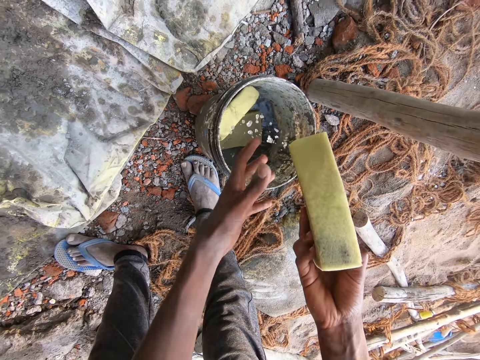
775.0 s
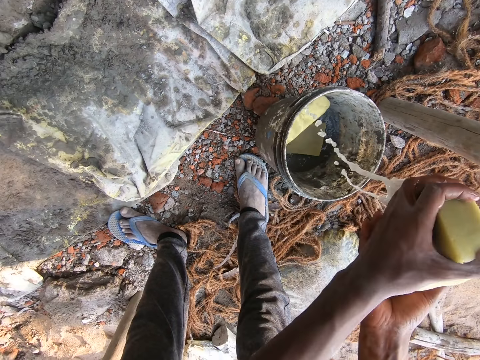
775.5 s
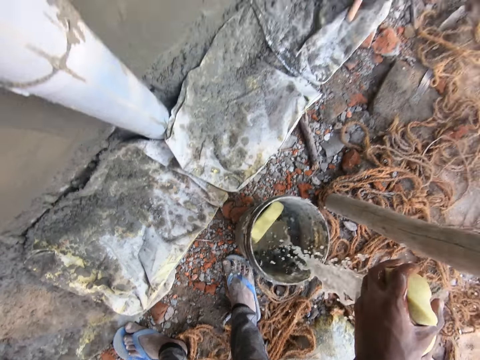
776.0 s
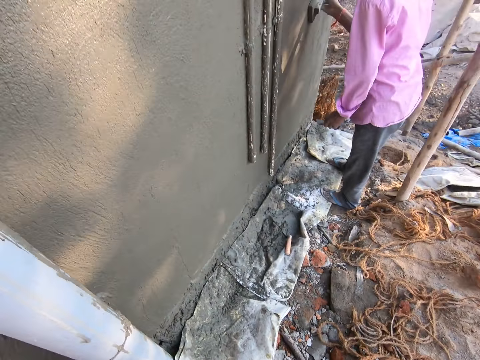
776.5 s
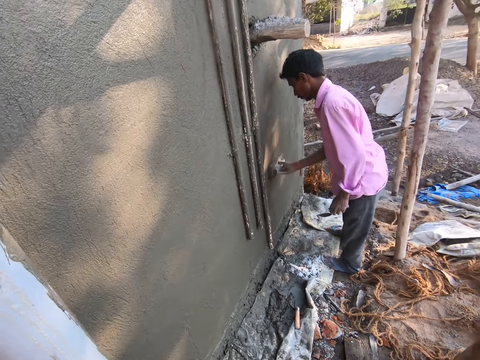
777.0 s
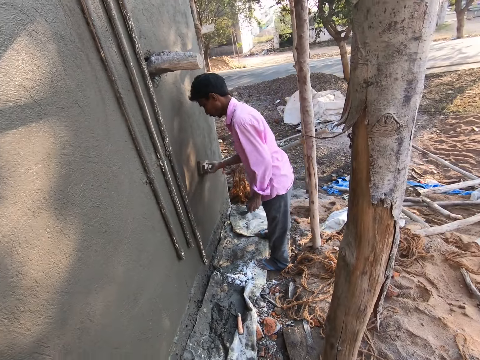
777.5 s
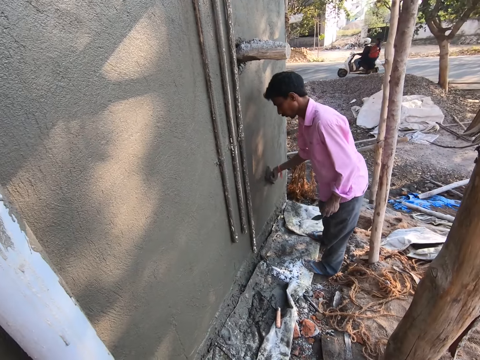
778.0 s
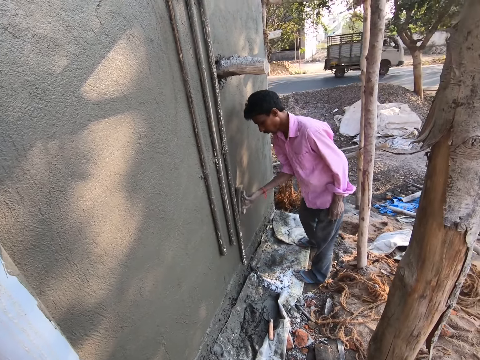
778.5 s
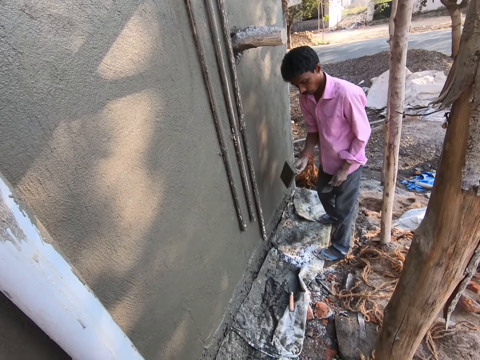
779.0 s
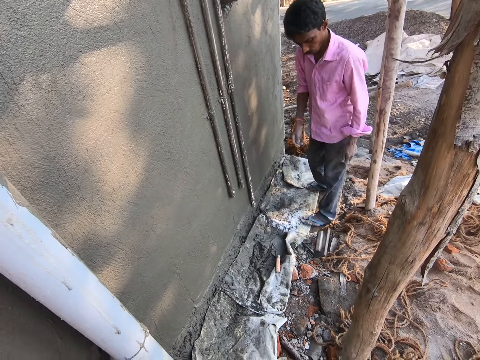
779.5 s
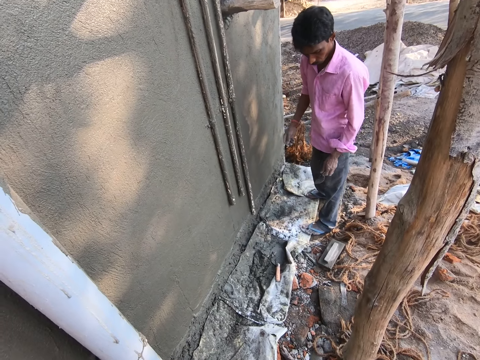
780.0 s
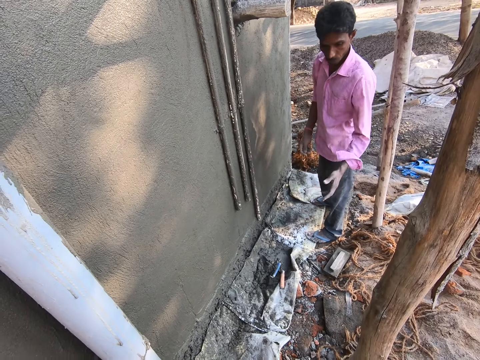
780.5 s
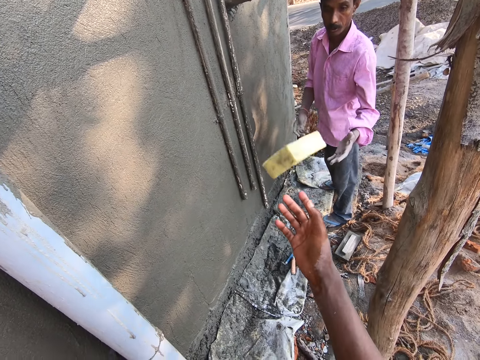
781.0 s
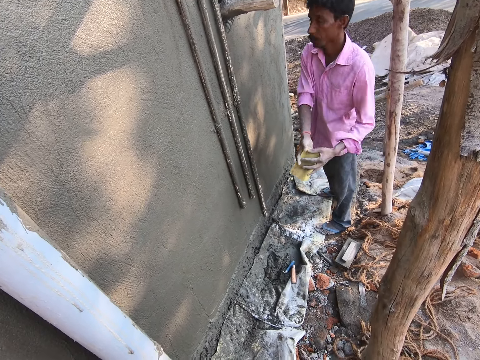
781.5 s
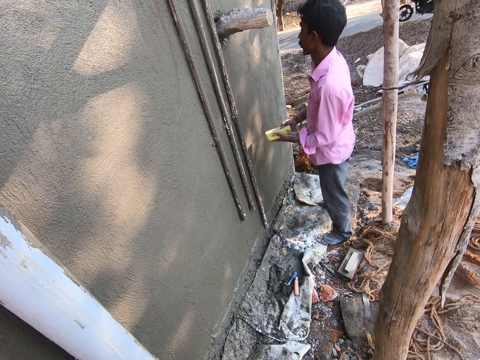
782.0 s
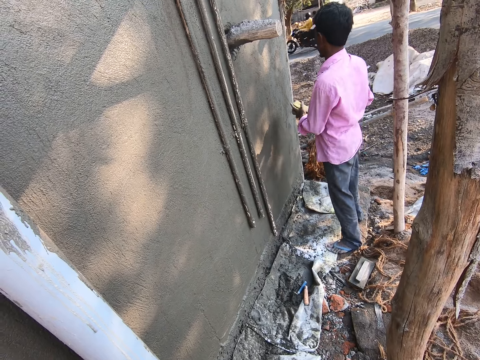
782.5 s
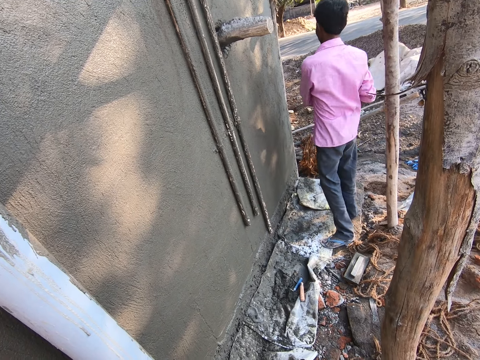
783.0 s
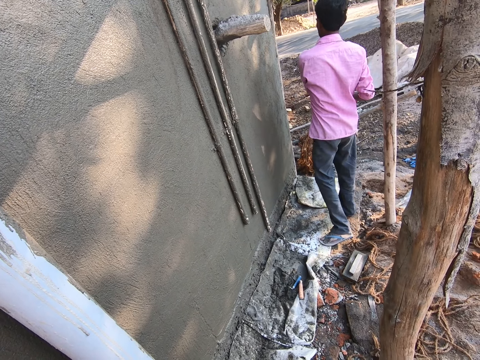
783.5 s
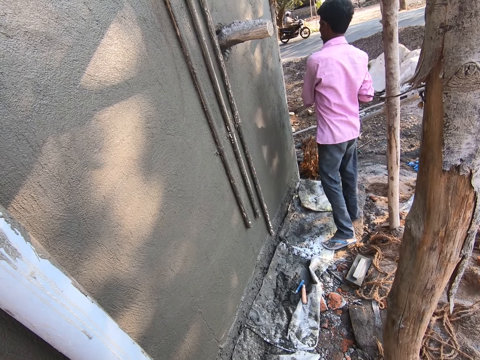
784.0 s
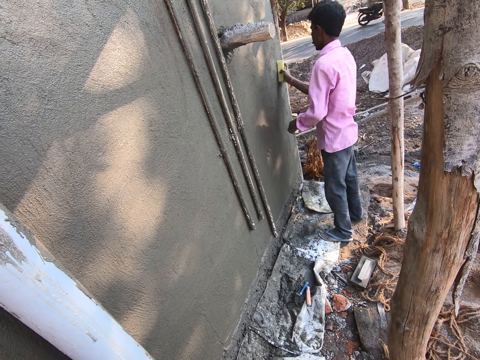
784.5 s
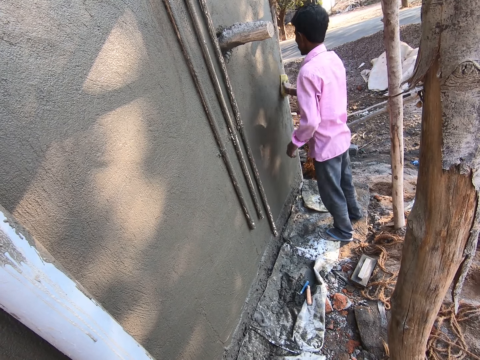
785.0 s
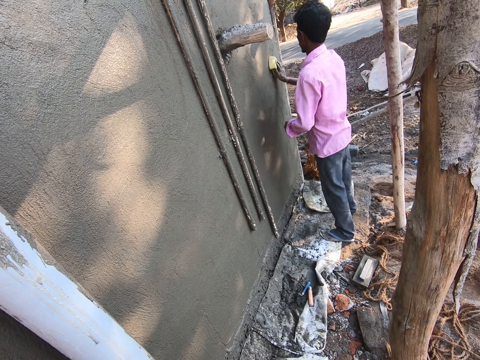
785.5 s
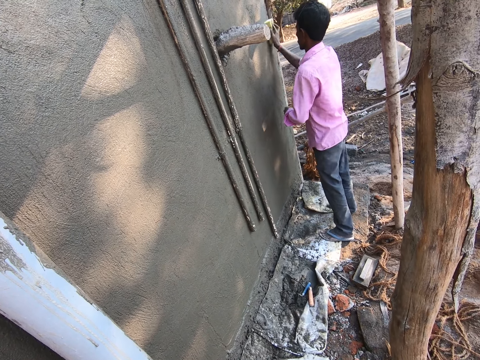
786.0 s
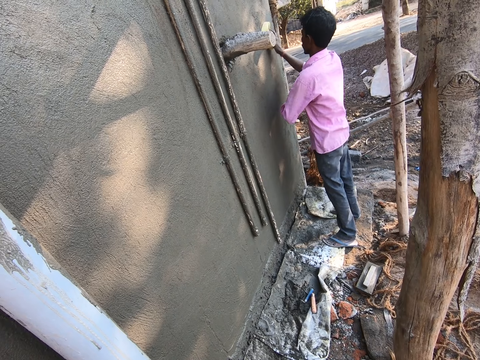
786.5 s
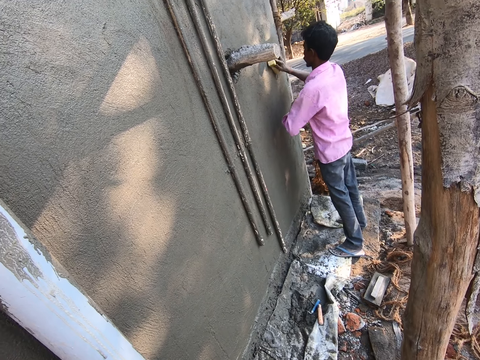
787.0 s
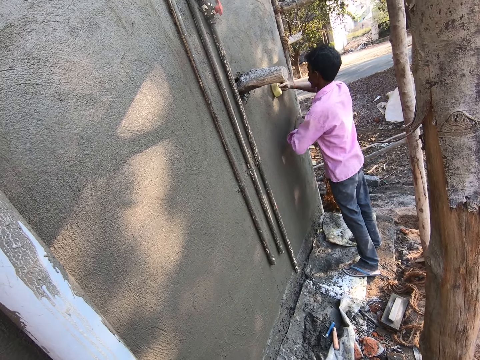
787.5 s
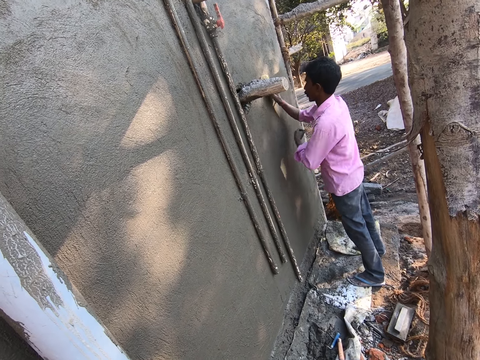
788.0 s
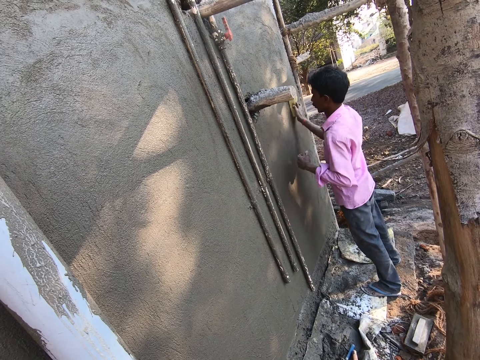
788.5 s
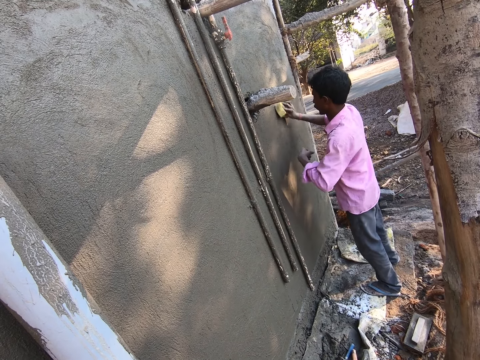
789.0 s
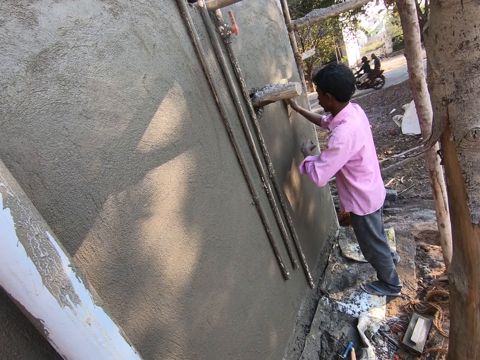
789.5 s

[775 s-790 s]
The camera wearer squeezes the sponge. They look around. A man drops the float tool down. The camera wearer throws the sponge to the man. They look around. The man rubs the wall with the sponge. The camera wearer wipes the wall.

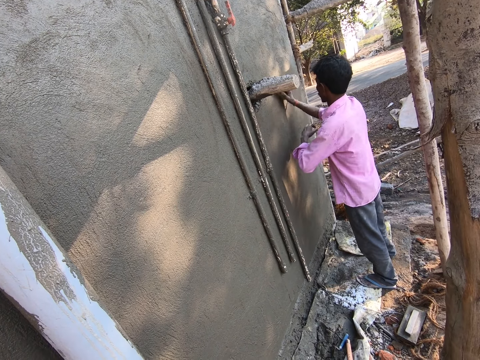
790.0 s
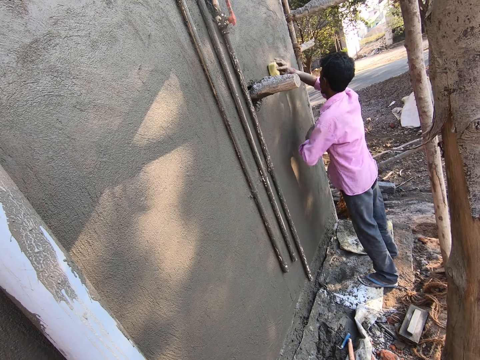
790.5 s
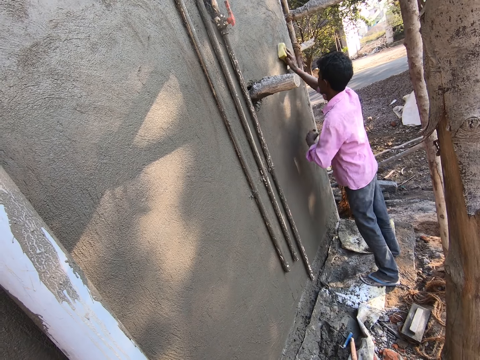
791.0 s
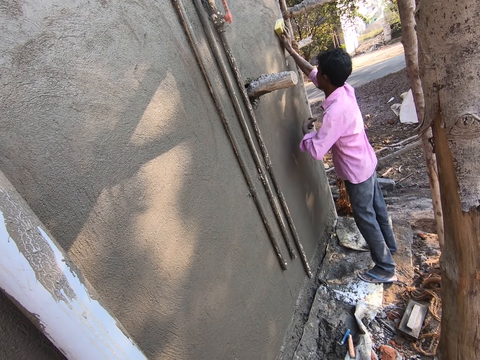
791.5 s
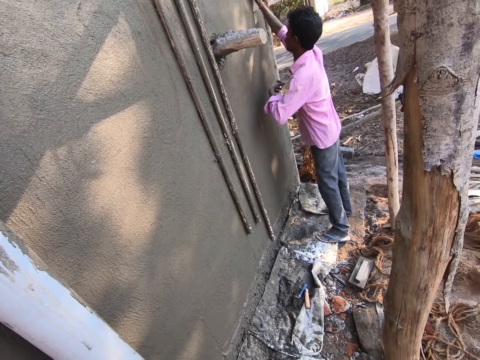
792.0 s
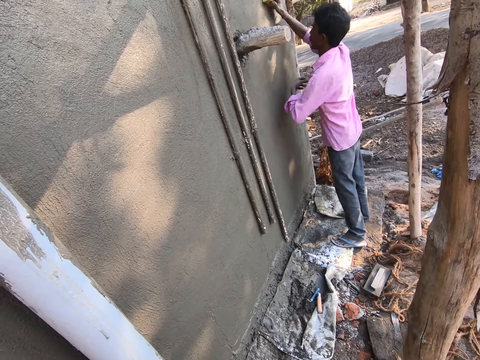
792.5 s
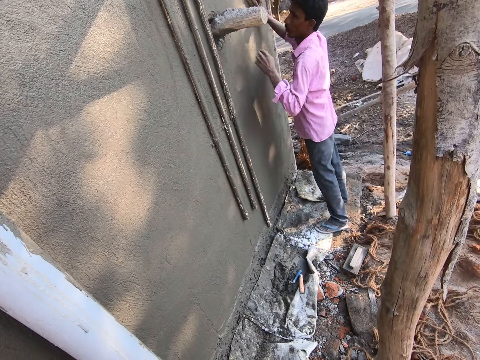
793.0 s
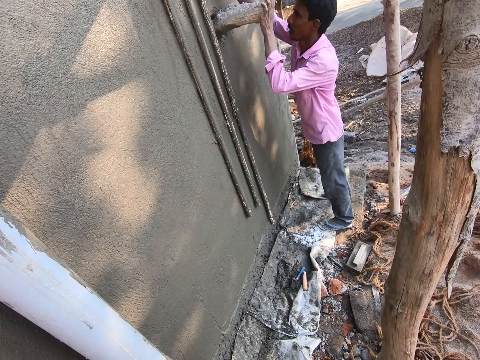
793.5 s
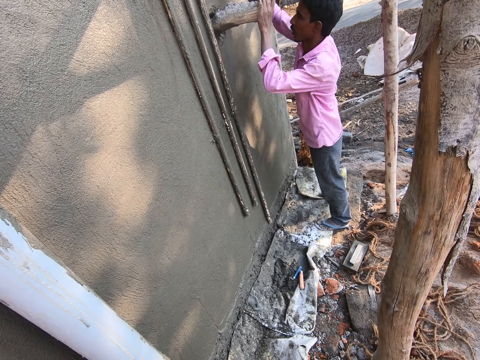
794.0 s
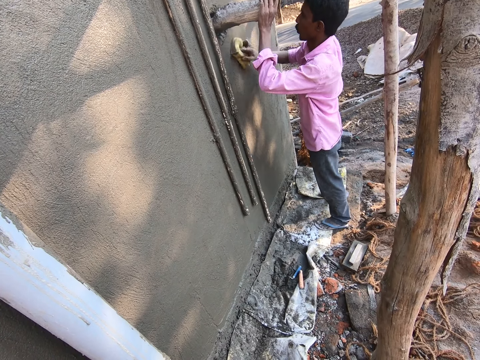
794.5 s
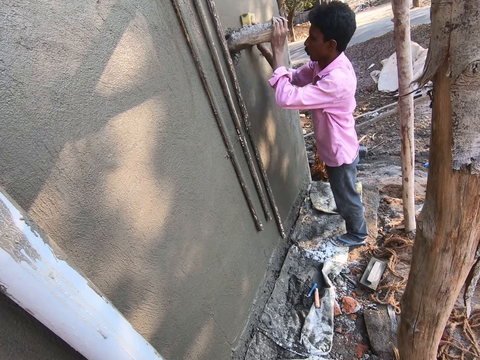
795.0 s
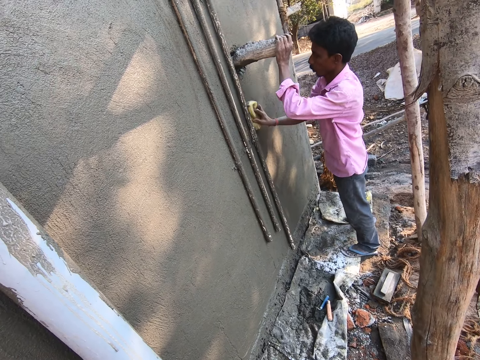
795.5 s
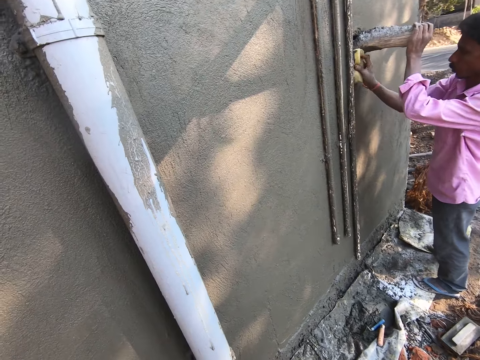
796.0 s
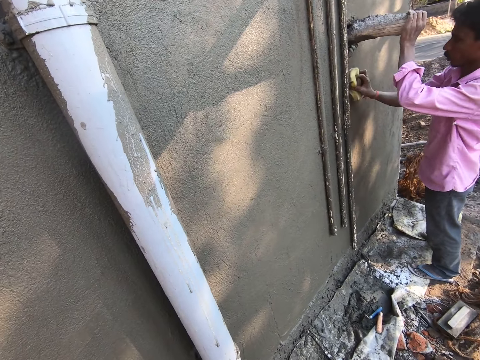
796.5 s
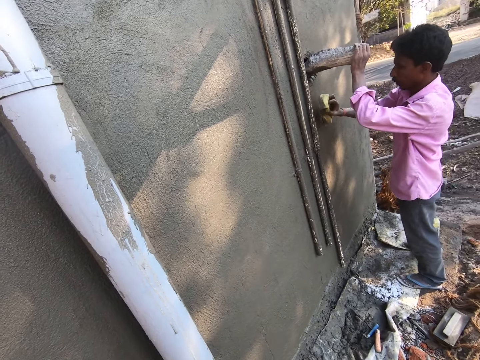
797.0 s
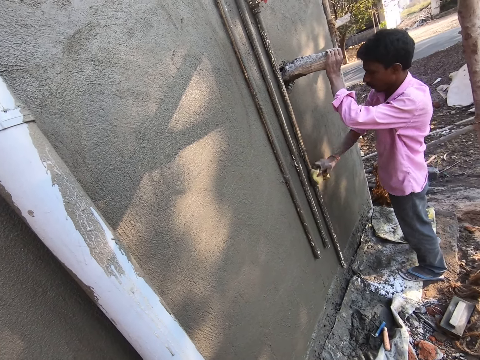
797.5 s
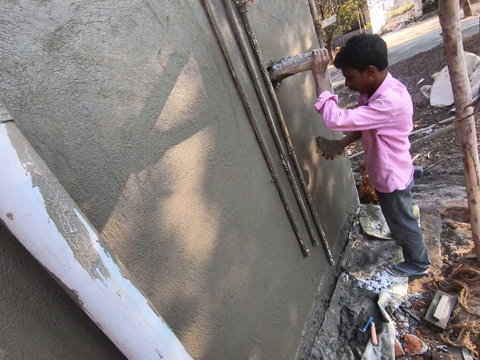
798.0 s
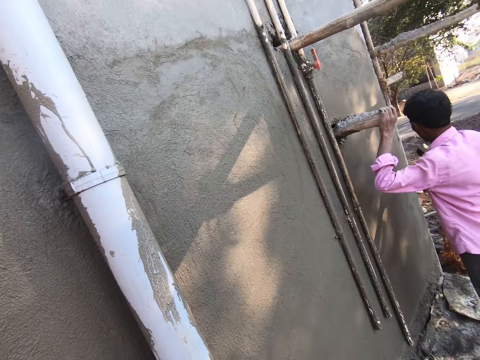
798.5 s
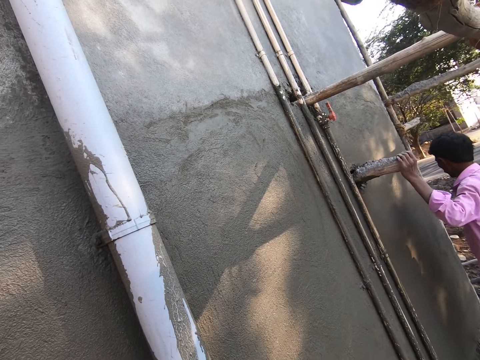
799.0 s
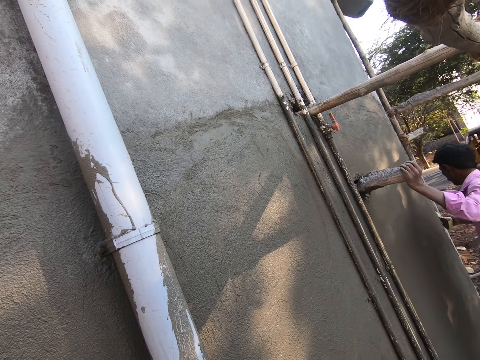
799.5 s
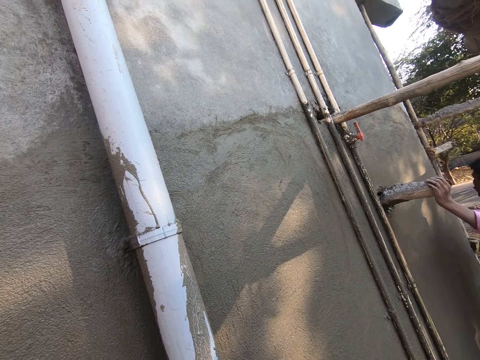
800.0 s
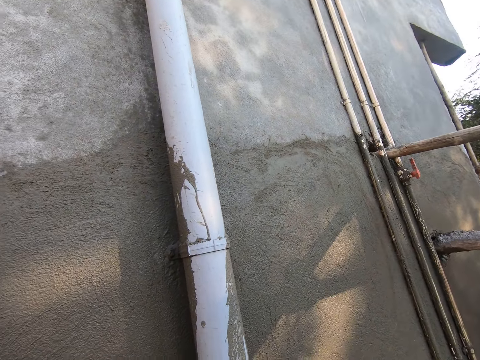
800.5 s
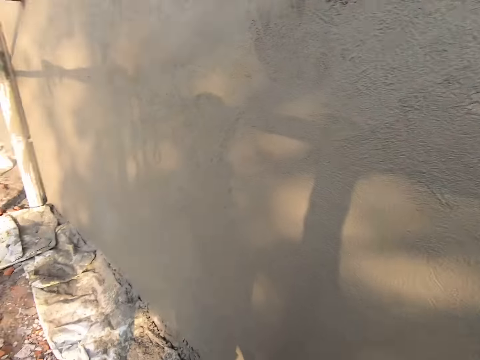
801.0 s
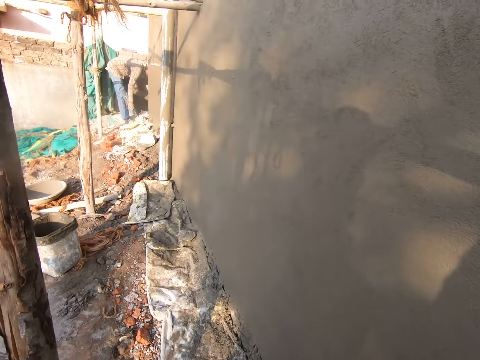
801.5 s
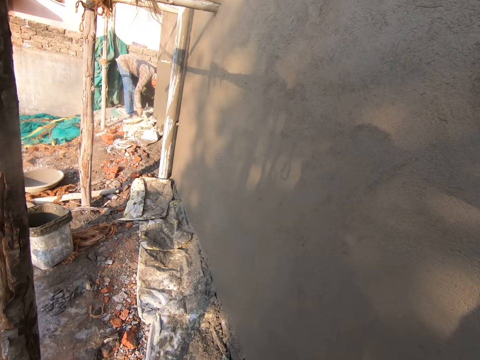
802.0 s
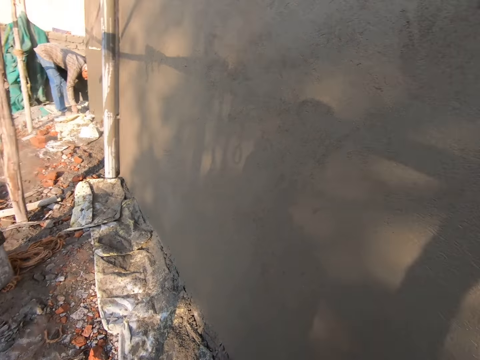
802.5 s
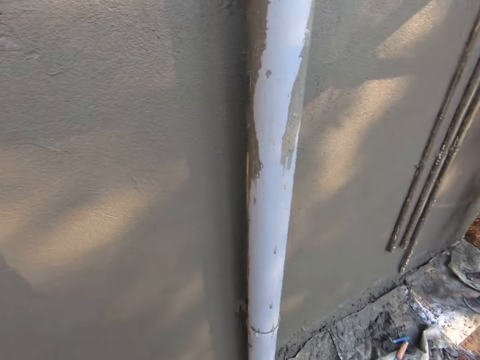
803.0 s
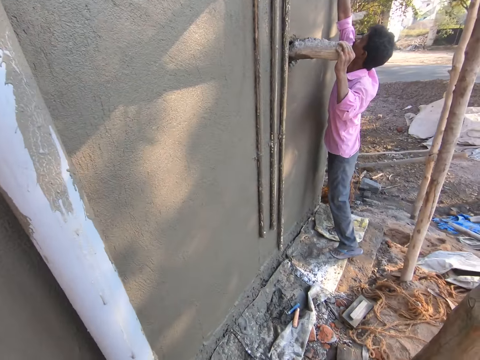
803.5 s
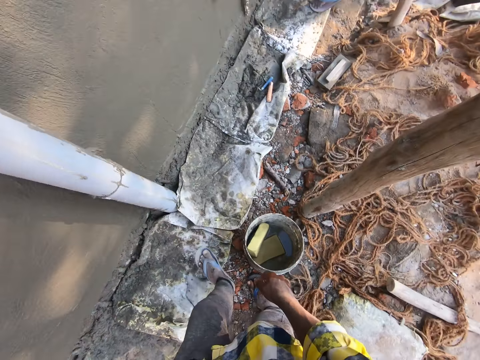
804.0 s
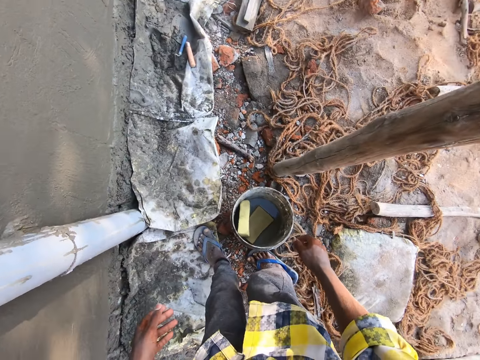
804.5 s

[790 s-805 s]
The camera wearer looks around. A man picks up something.
